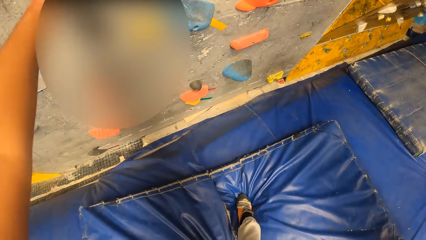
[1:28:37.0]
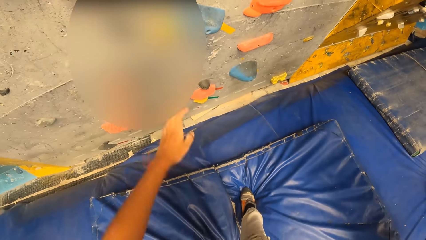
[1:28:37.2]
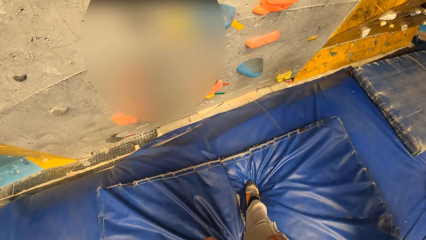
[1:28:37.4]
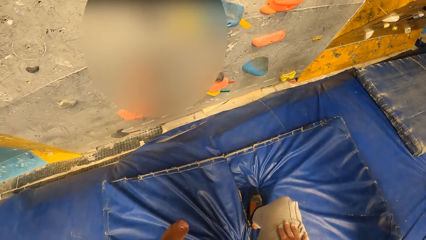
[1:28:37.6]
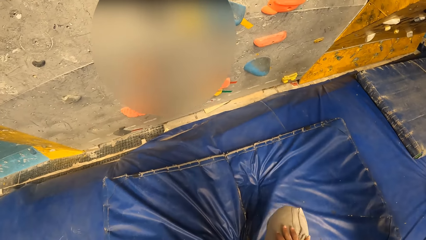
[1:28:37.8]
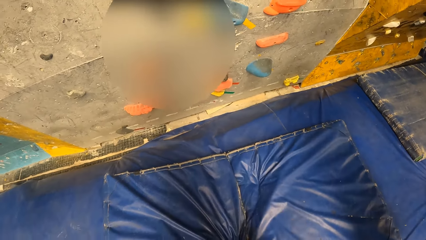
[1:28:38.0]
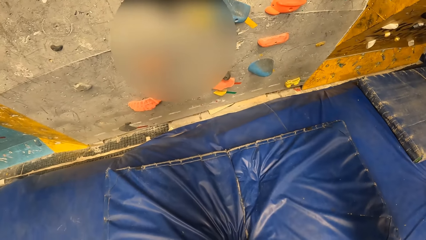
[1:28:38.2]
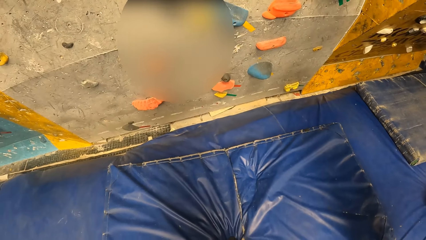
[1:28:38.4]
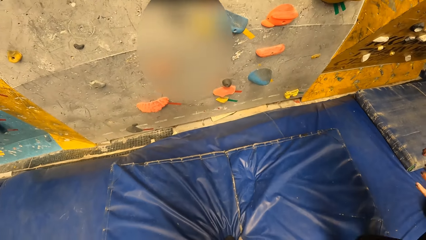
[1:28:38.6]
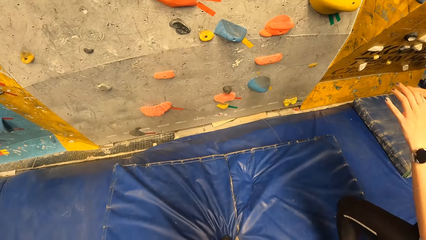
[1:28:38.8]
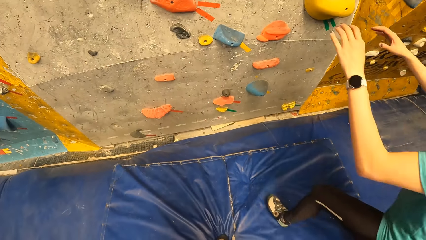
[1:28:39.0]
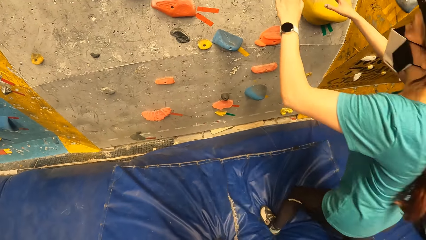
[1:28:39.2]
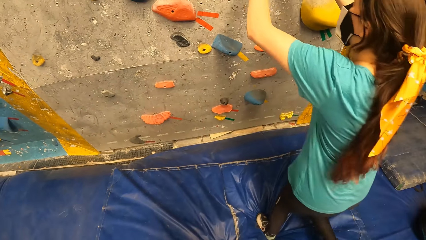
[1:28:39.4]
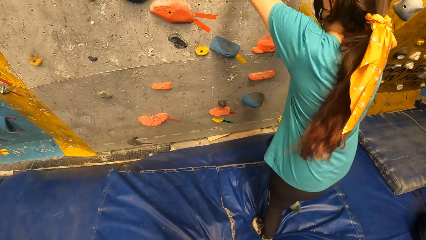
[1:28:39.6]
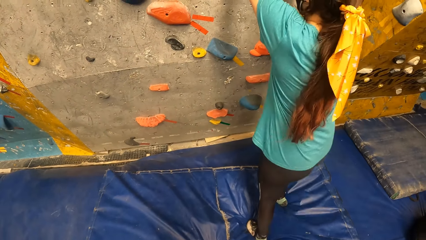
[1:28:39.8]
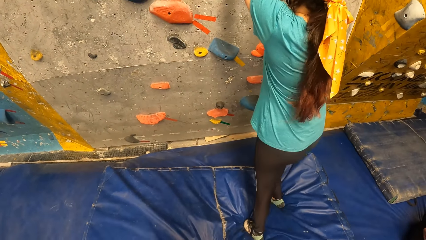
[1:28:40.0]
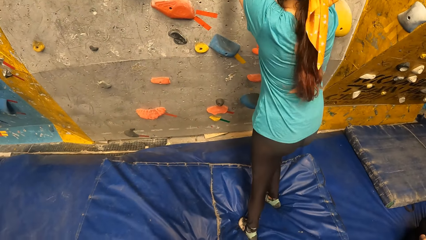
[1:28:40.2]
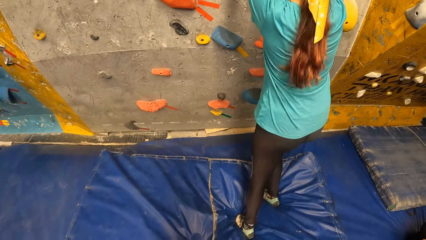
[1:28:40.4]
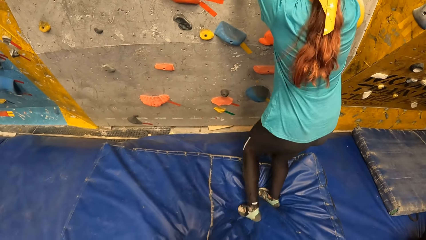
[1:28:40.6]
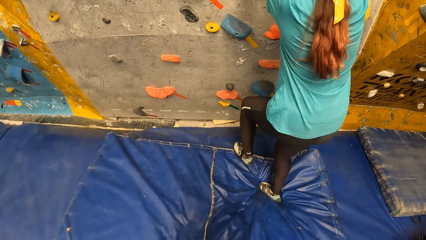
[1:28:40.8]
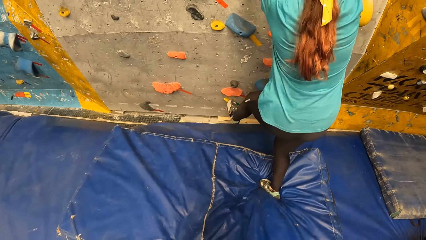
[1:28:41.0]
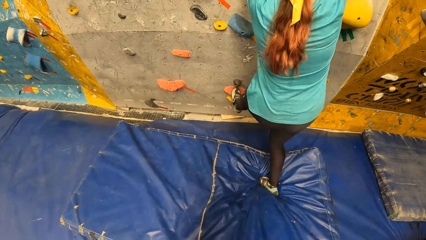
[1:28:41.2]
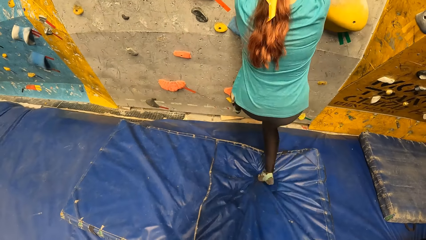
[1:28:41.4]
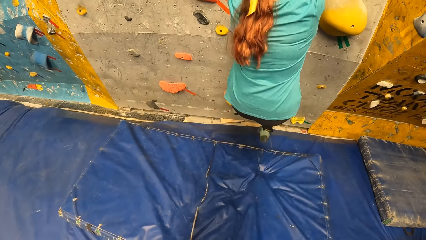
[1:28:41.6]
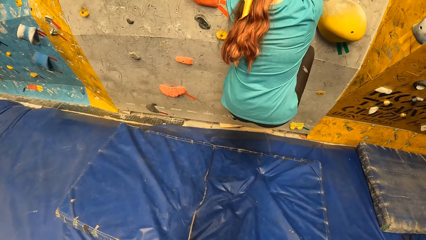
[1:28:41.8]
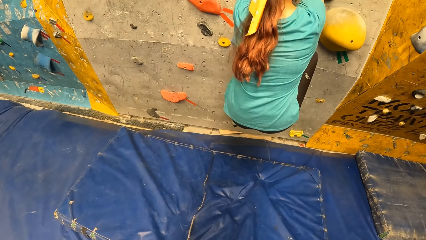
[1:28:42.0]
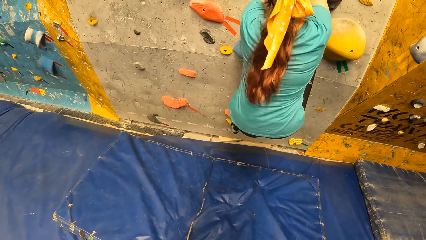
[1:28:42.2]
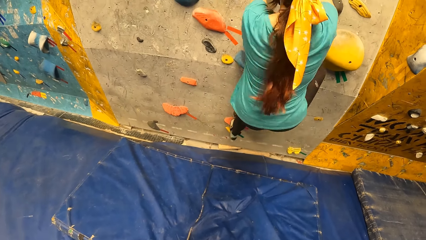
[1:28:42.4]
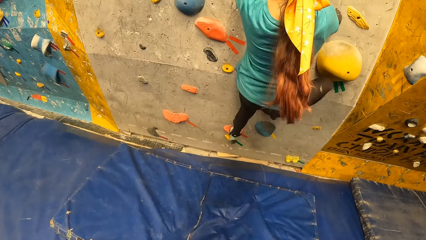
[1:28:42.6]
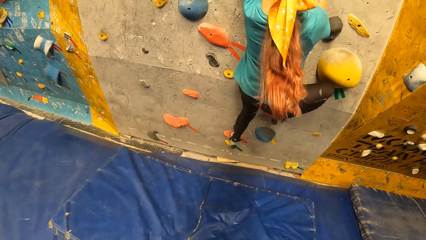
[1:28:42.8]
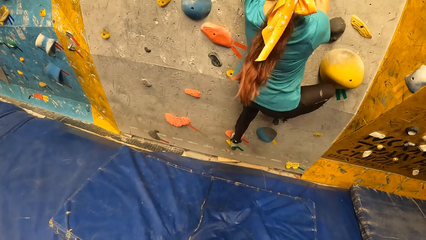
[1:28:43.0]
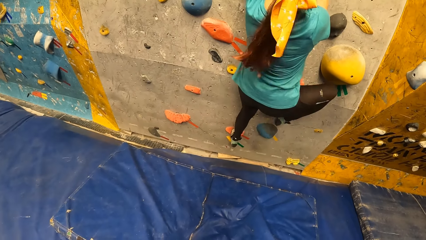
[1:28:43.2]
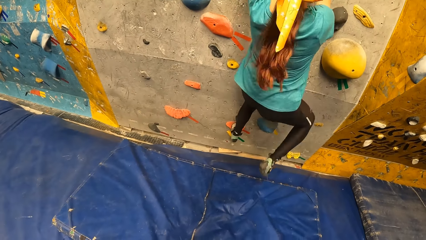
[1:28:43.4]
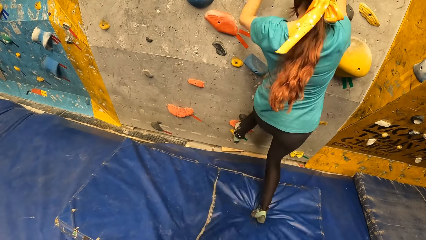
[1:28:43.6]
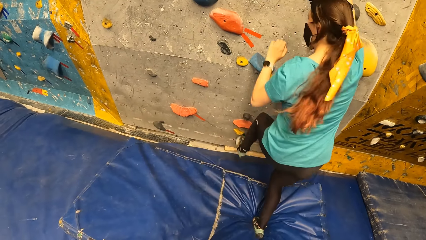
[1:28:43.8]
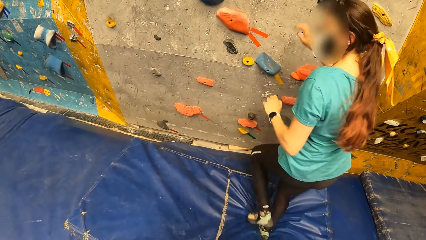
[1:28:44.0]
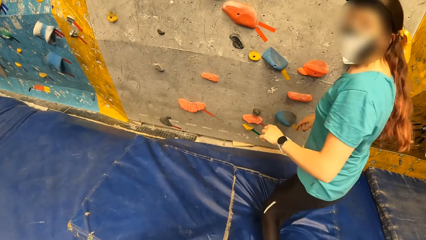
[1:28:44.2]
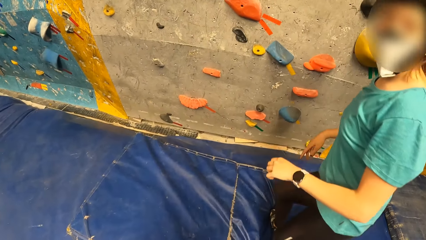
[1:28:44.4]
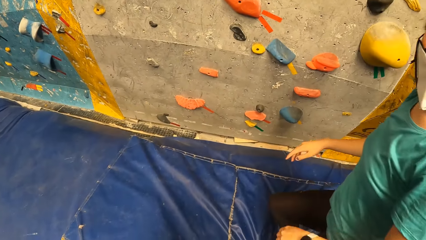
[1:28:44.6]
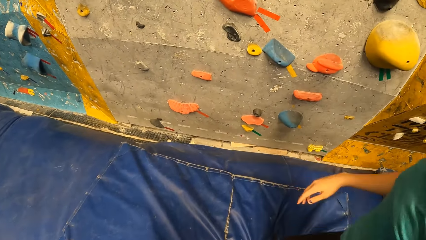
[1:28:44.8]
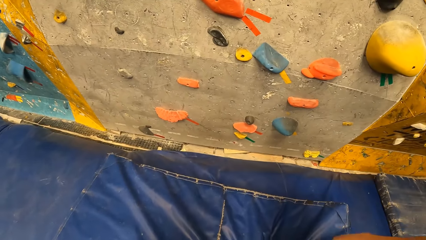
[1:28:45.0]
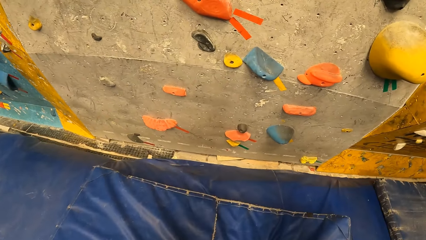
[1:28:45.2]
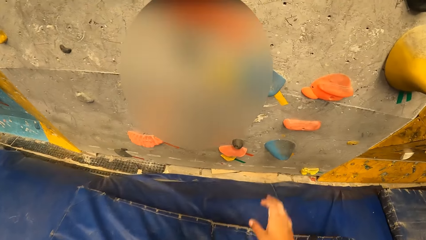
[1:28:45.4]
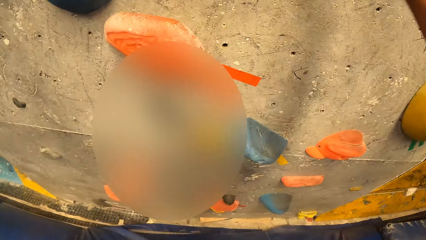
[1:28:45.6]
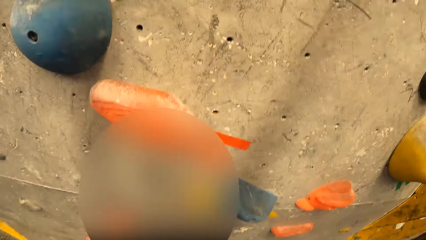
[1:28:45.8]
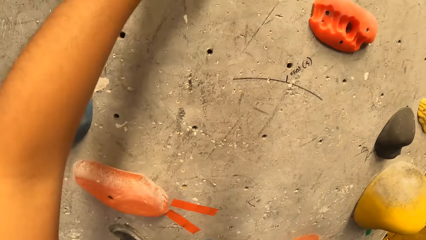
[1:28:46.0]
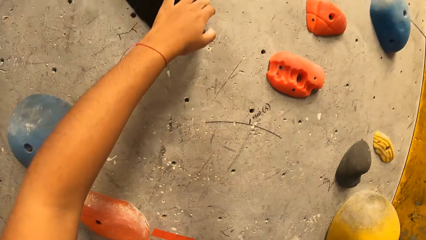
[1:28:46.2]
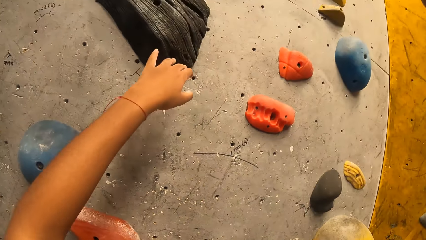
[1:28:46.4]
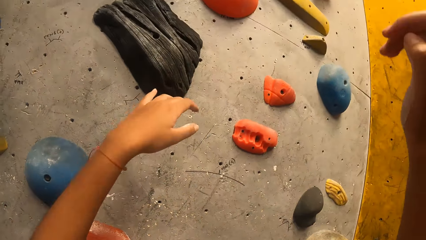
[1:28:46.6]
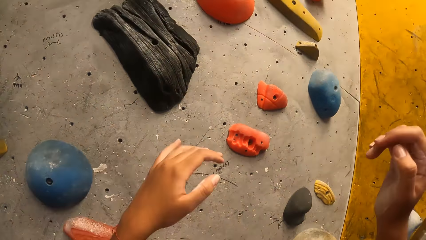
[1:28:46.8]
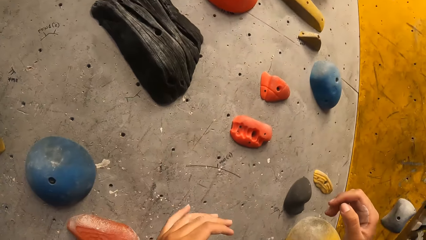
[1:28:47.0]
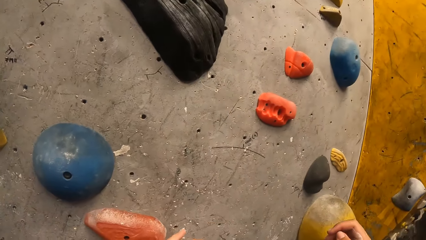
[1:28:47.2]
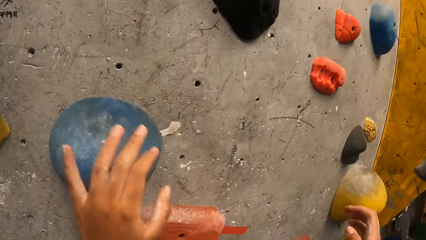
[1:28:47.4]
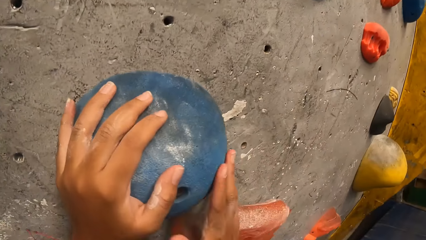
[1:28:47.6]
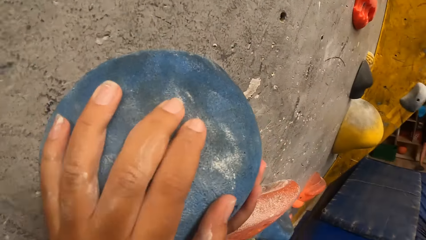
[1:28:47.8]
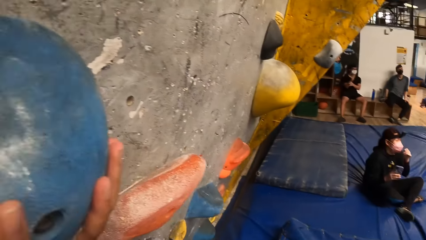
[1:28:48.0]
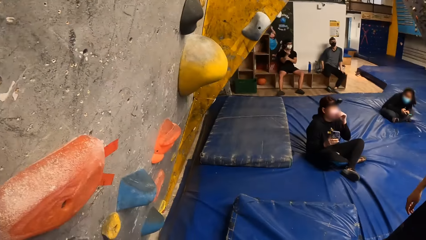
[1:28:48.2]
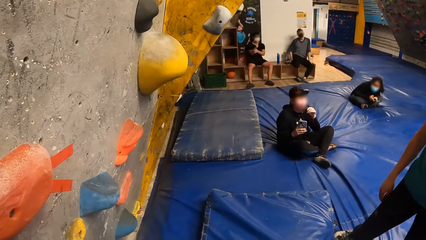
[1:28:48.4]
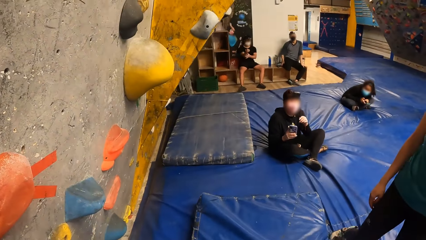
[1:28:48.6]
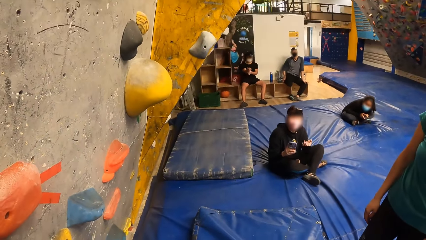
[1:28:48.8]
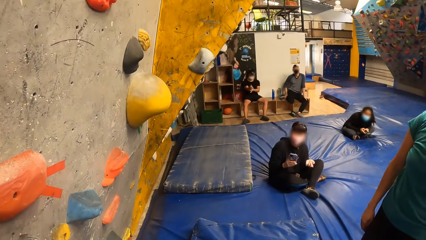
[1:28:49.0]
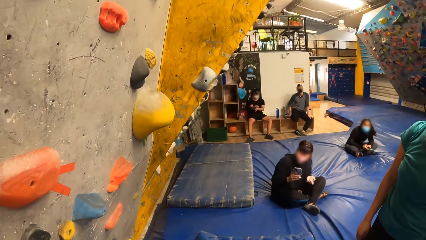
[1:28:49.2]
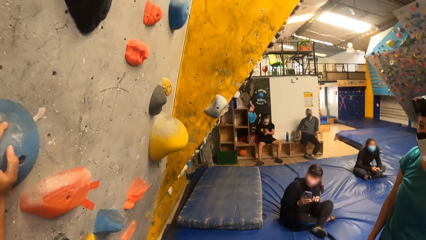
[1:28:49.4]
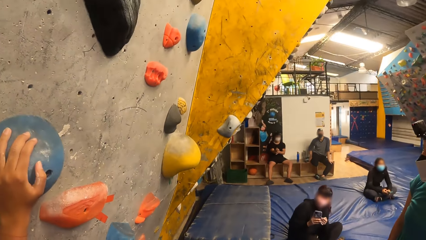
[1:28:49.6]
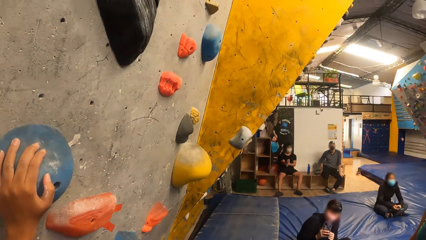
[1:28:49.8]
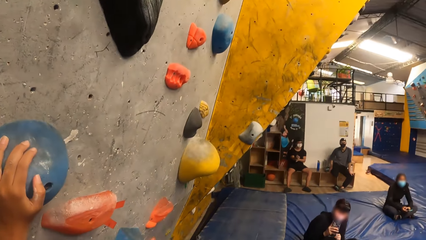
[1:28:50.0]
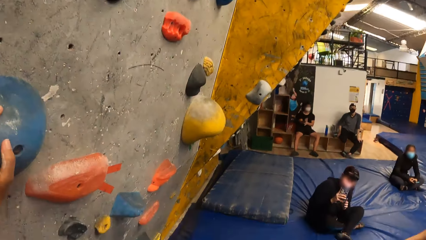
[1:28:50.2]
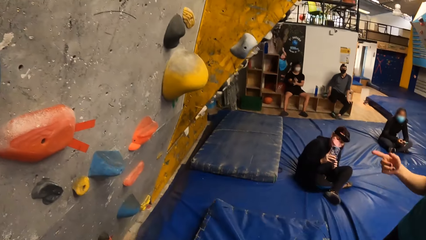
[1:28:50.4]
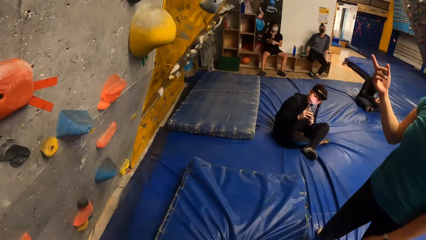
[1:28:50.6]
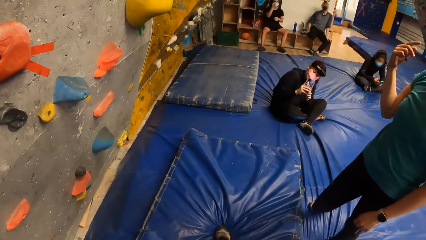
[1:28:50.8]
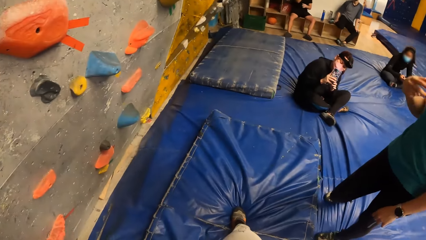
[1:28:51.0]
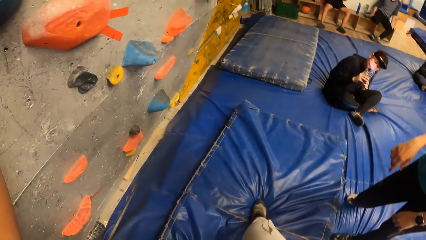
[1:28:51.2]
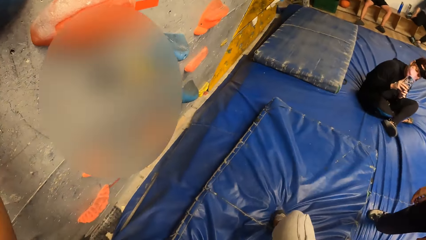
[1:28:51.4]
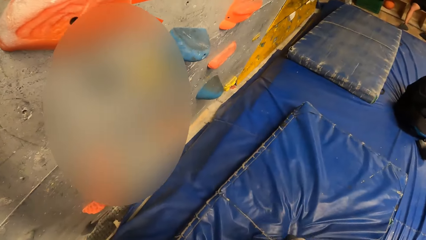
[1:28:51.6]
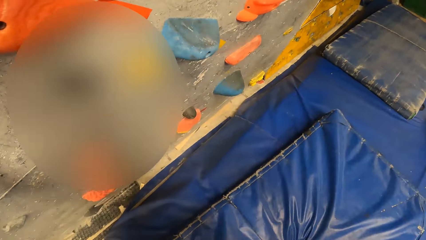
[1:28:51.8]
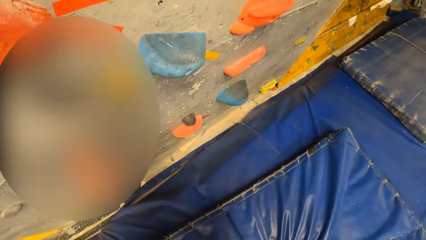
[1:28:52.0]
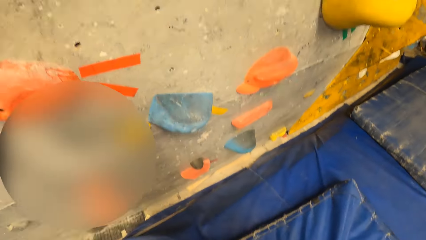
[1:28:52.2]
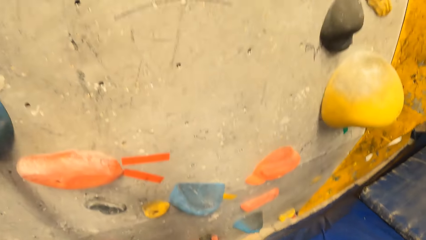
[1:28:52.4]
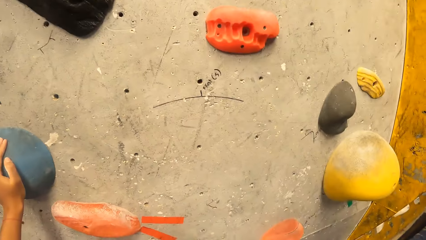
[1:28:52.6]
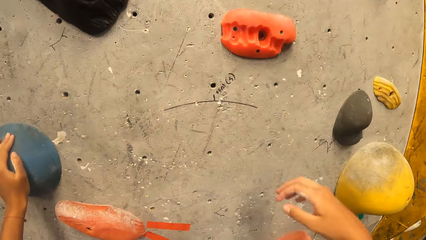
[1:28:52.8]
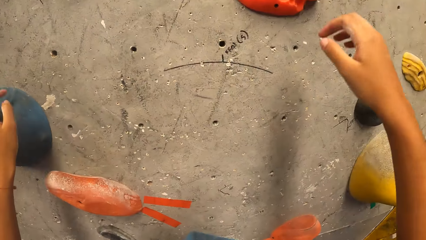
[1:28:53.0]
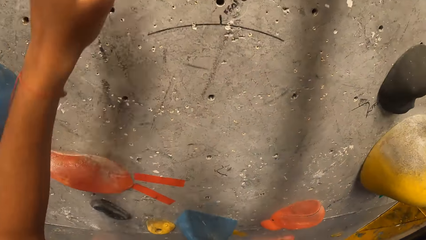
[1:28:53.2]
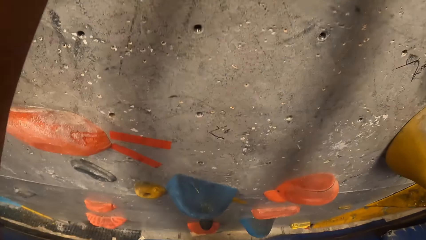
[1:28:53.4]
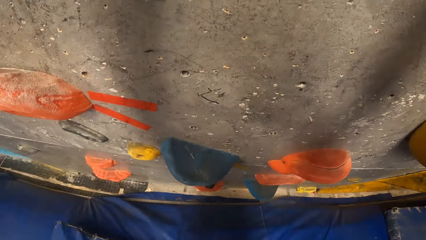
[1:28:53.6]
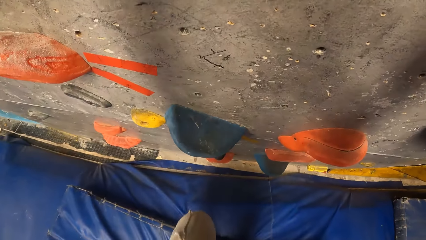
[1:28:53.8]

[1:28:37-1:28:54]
The camera wearer removes her left hand from the wall, steps away from the wall. The woman moves towards the wall. The camera wearer looks at the woman. The woman climbs up the wall. The woman climbs down the wall to the trampoline. The camera wearer moves towards the wall. She looks at the climbing wall handles. She places her hands on the wall. She looks at the wall climbers on the floor.
